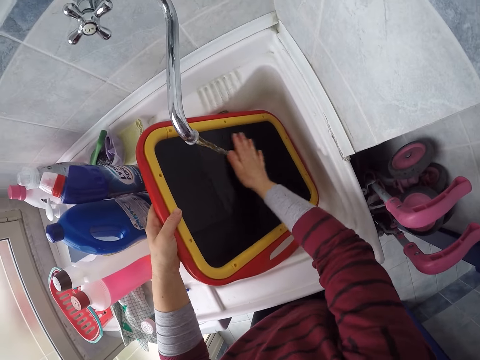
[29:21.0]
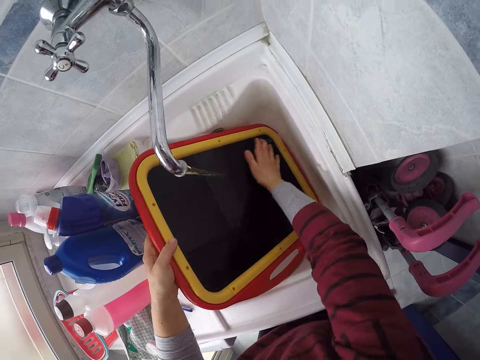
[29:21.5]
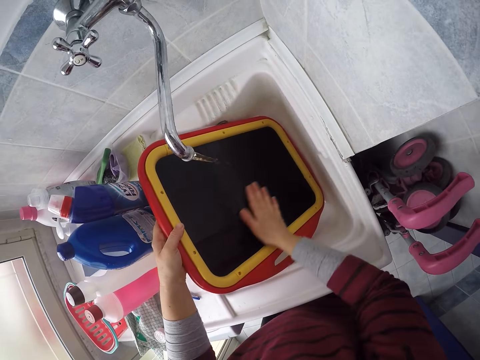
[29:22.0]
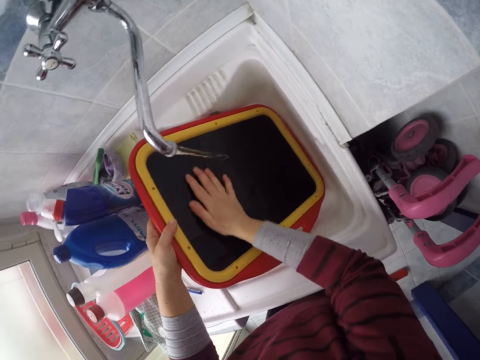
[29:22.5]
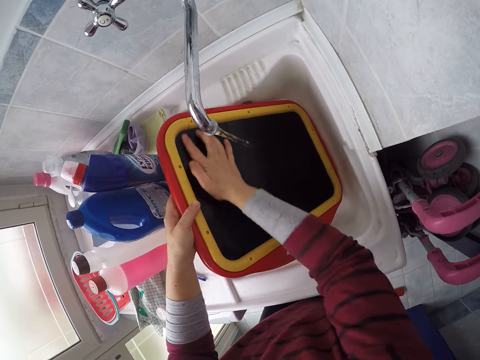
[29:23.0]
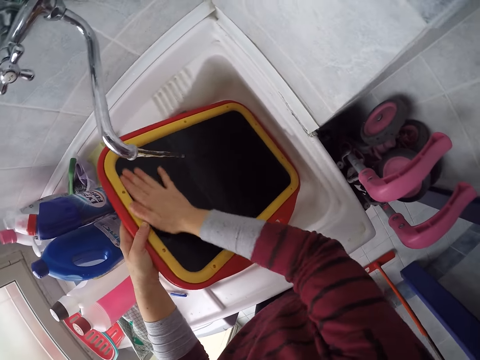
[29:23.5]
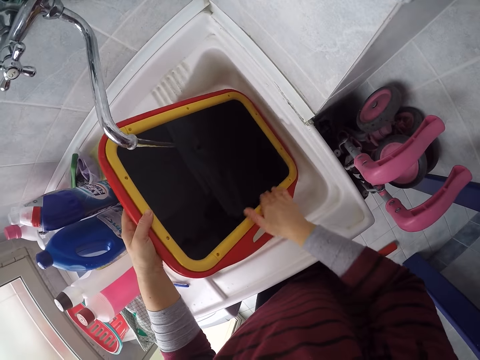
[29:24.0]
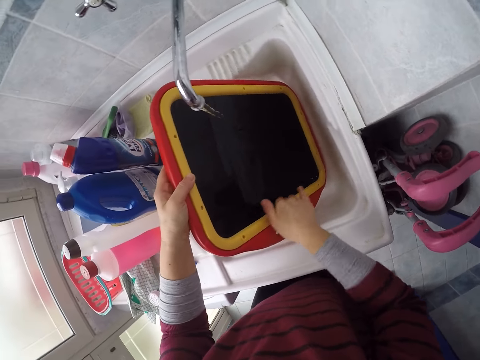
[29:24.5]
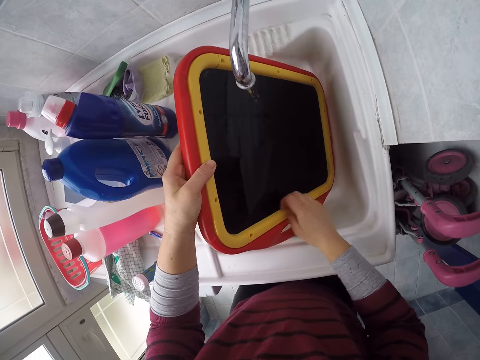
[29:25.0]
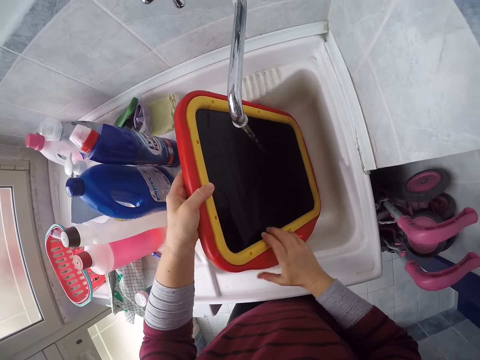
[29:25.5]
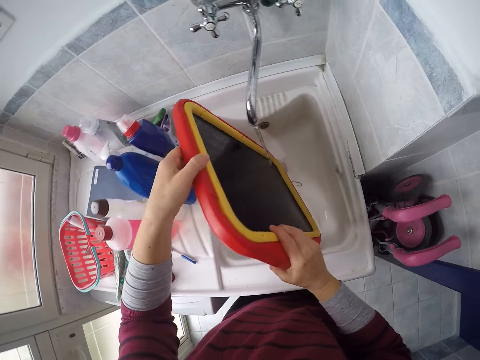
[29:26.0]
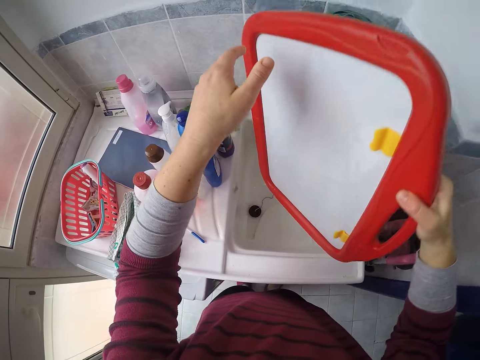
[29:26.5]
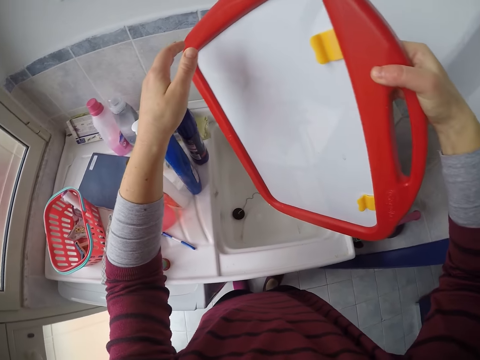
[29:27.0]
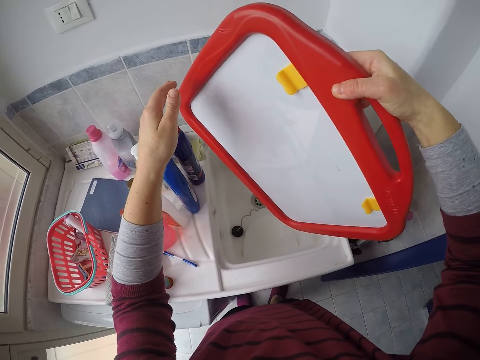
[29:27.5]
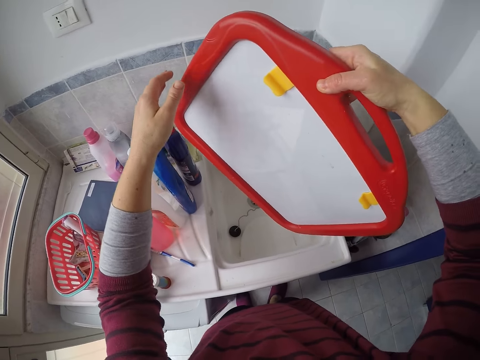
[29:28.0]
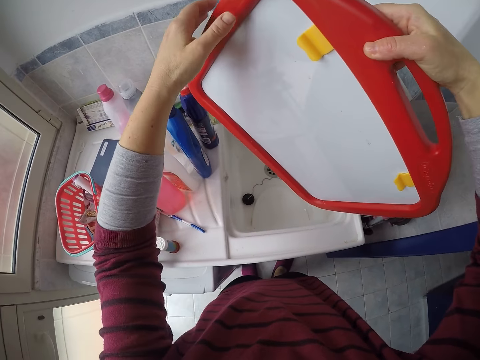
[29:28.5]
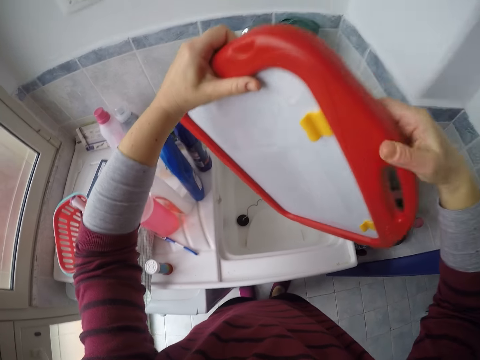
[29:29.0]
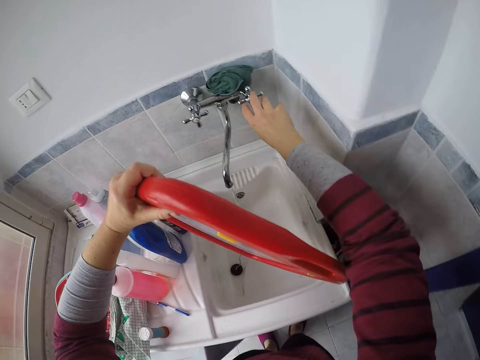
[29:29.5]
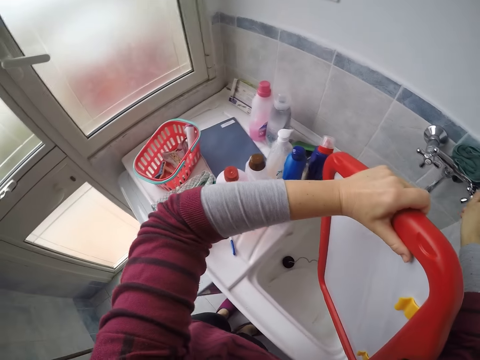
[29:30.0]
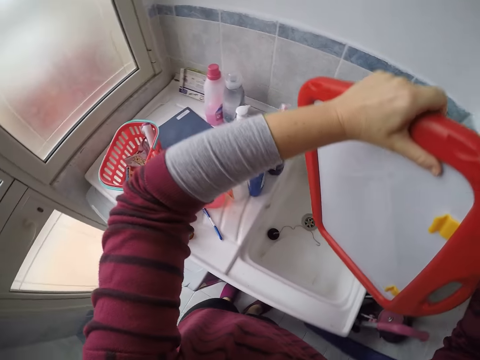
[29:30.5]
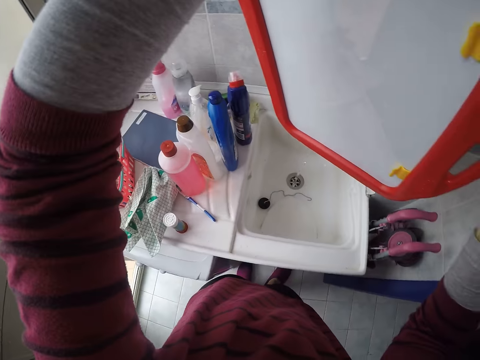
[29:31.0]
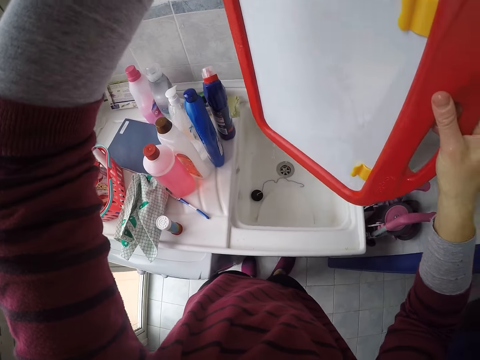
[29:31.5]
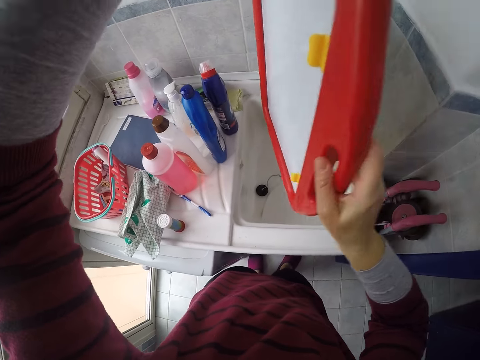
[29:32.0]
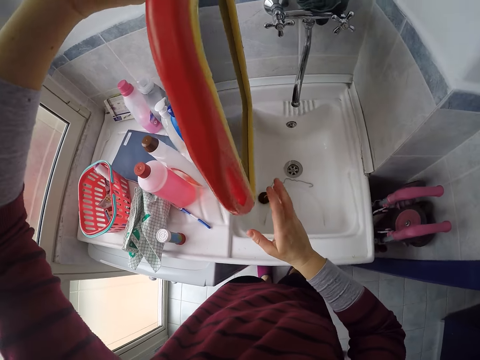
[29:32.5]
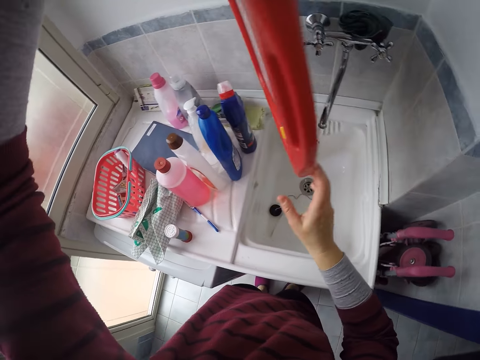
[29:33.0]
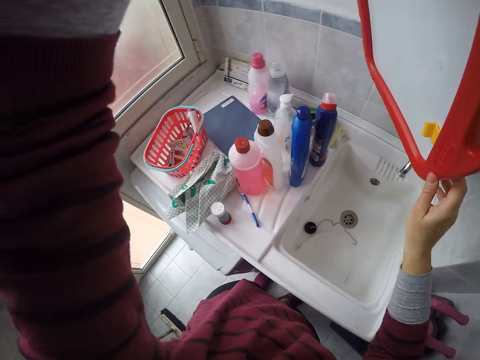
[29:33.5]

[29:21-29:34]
The camera wearer lifts the kid drawing board in the sink with both hands. She moves around. She closes the faucet with her right hand. She lifts the kid drawing board upwards.

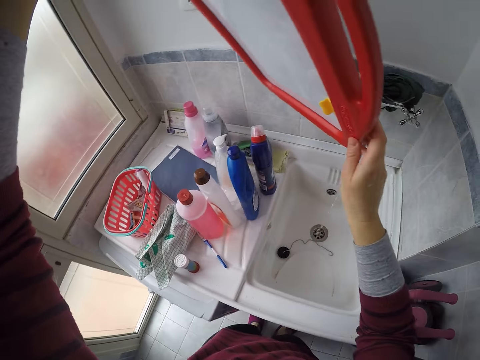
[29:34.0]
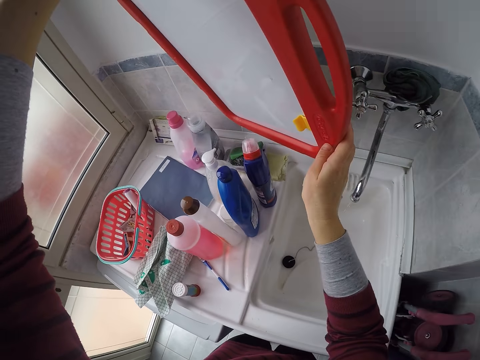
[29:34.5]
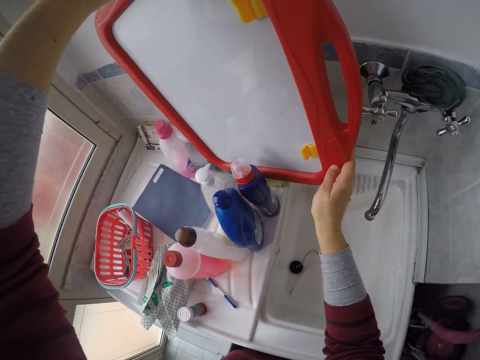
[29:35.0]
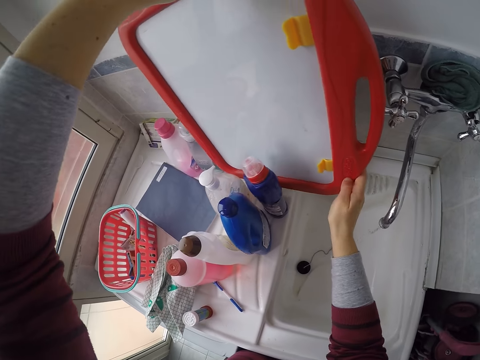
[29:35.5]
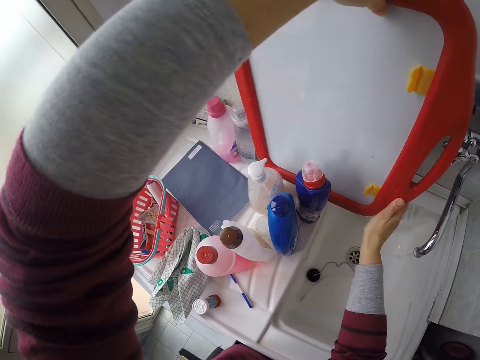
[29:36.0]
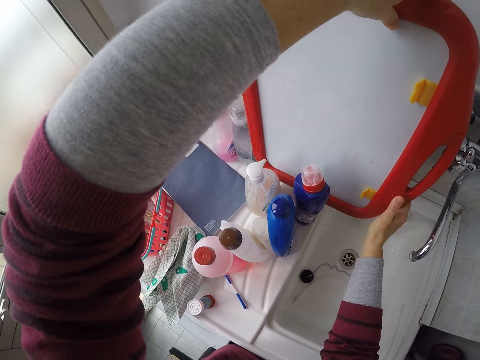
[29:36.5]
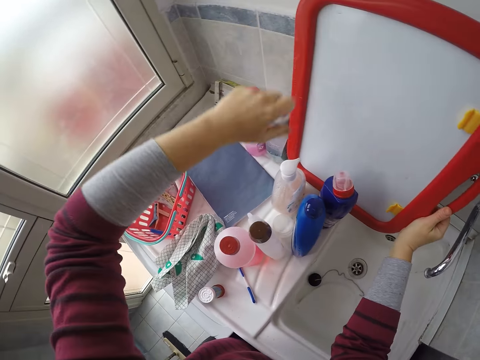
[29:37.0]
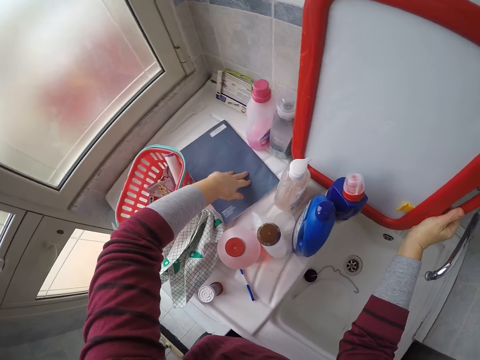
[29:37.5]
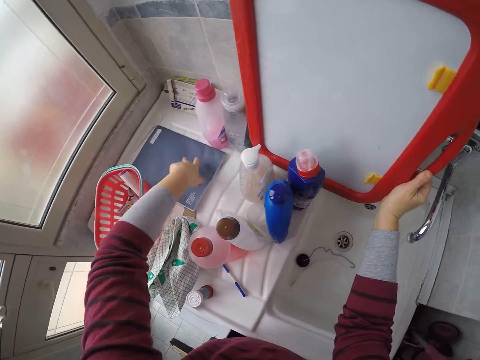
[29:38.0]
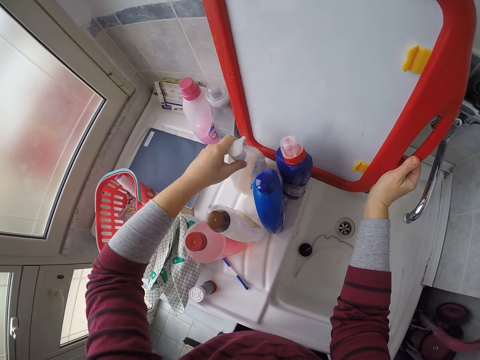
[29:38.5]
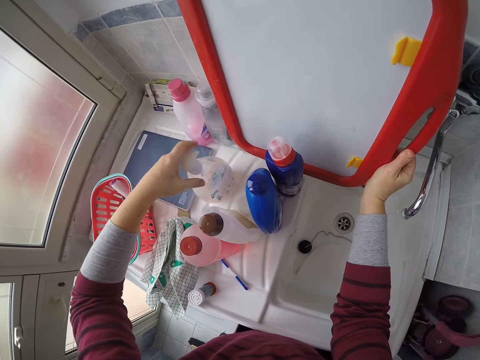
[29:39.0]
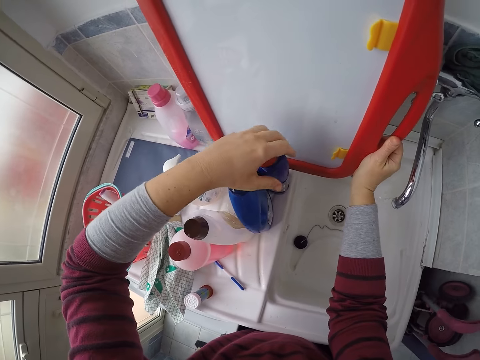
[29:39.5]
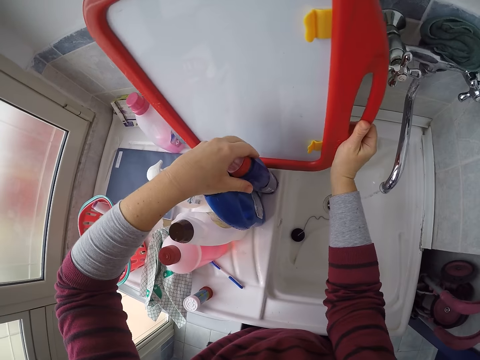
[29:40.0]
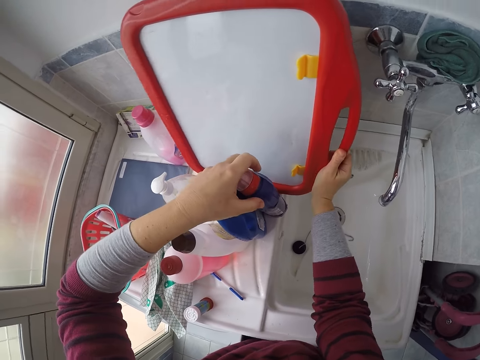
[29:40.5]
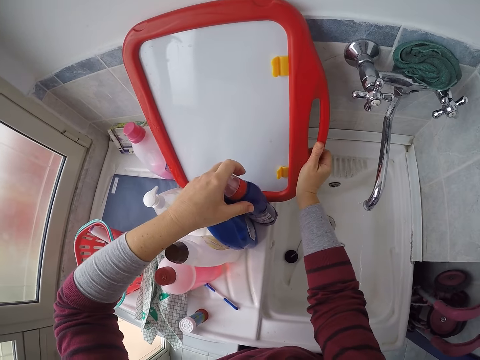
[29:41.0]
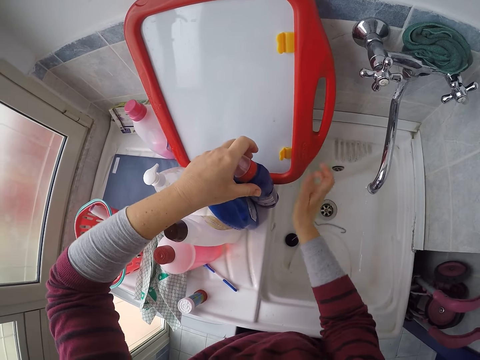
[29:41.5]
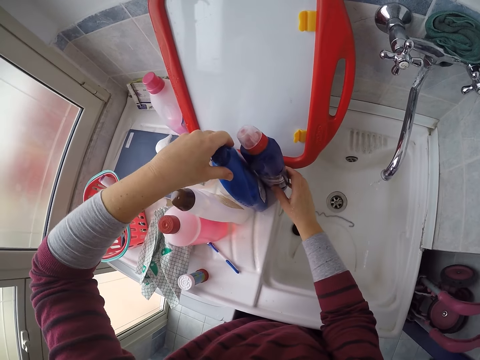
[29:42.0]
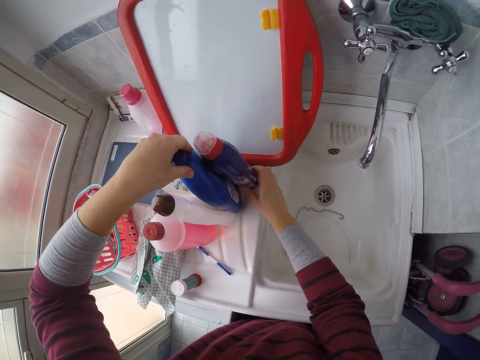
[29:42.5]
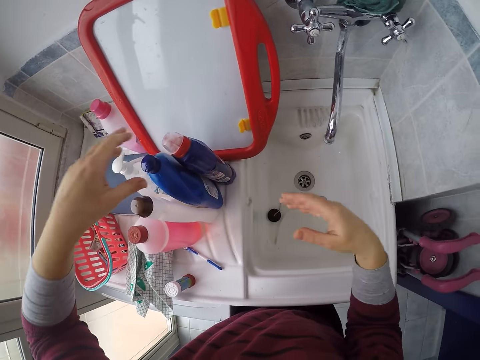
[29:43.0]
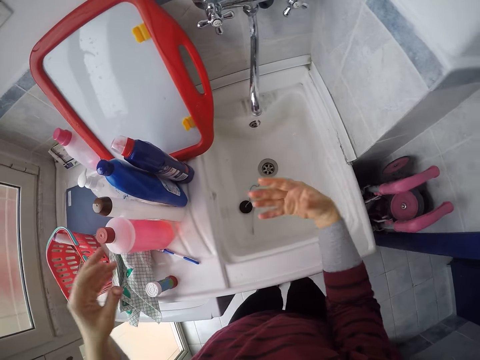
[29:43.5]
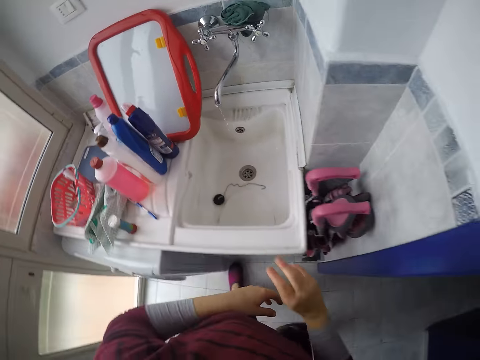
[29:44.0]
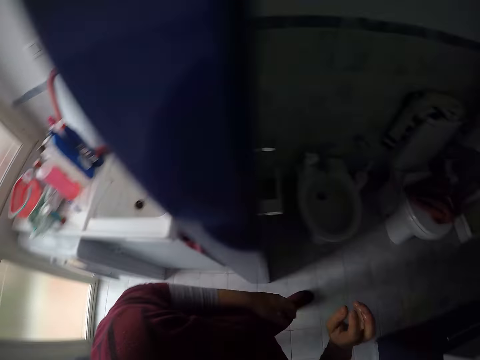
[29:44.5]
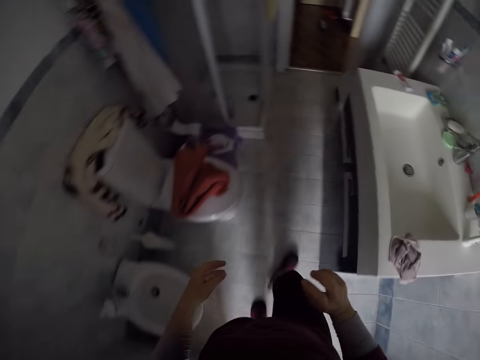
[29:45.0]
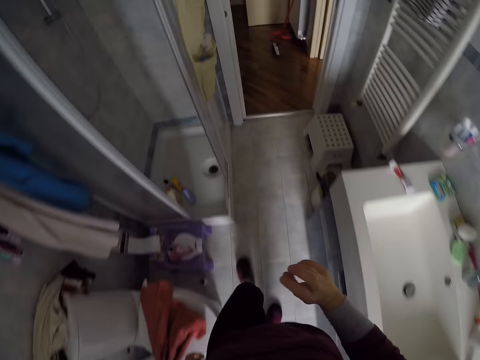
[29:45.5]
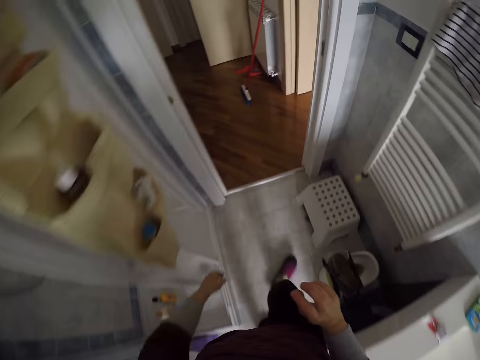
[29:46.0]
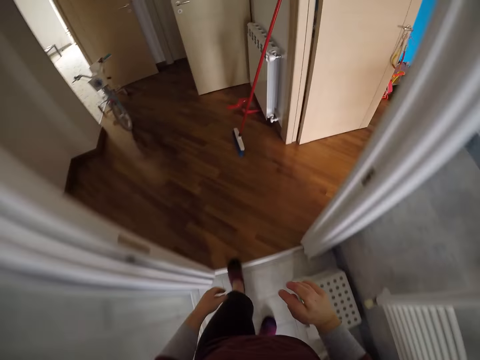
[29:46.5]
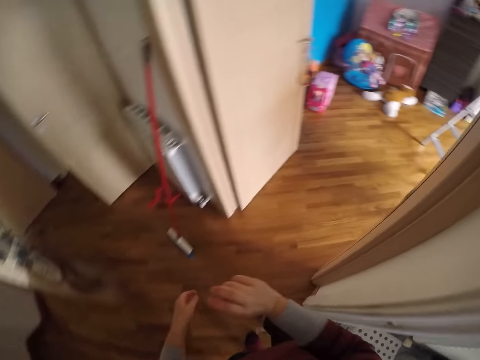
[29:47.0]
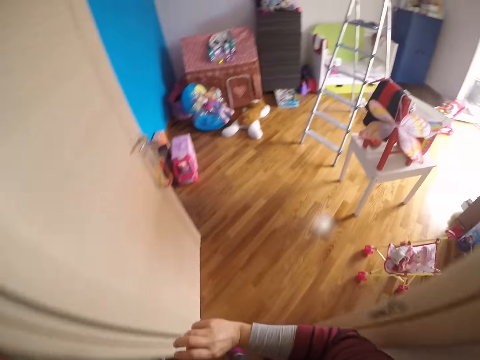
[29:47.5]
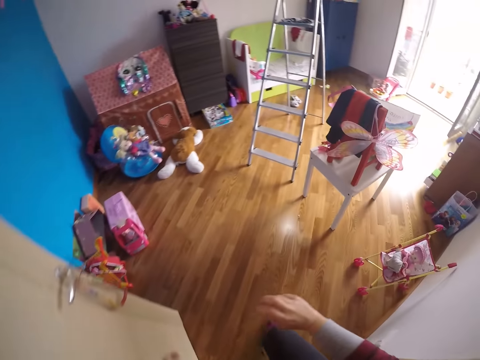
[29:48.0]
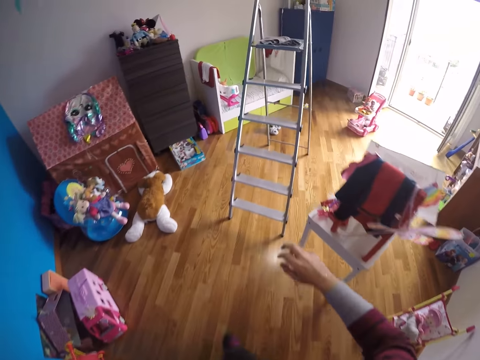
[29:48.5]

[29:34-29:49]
The camera wearer leans the kid drawing board against the wall. She adjusts a book on the sink with her left hand. She adjusts a transparent container on the sink with her left hand. She moves bottles on the countertop. She drops the board on the sink with her right hand. She leans the kid drawing board against the wall. She adjusts two blue containers on the sink with both hands. She flaps her hands in the sink to remove water. She walks out of the bathroom to the room.
